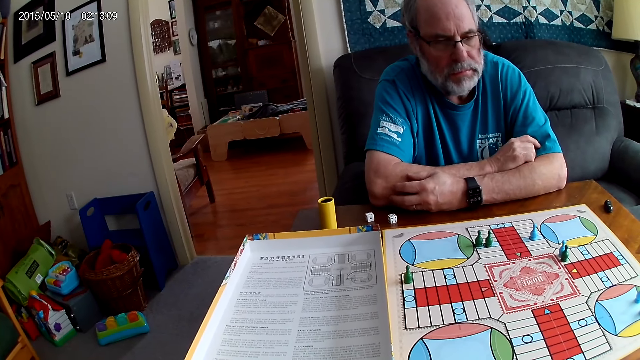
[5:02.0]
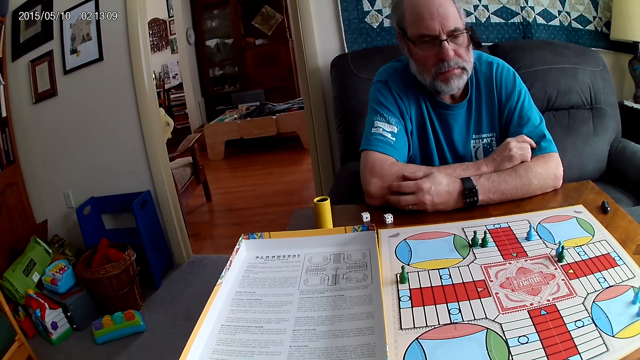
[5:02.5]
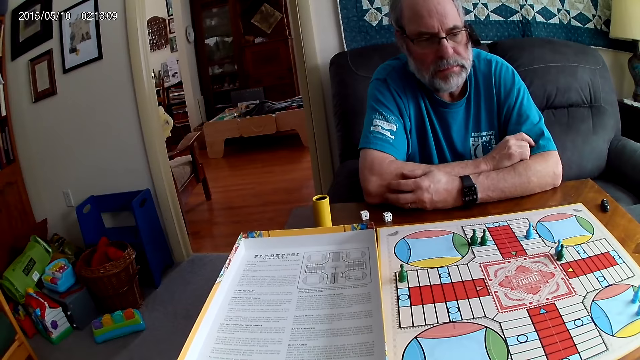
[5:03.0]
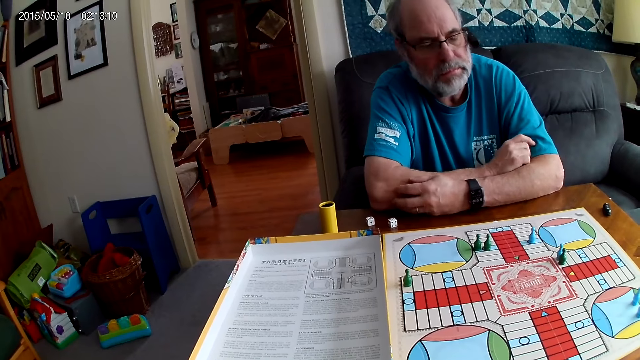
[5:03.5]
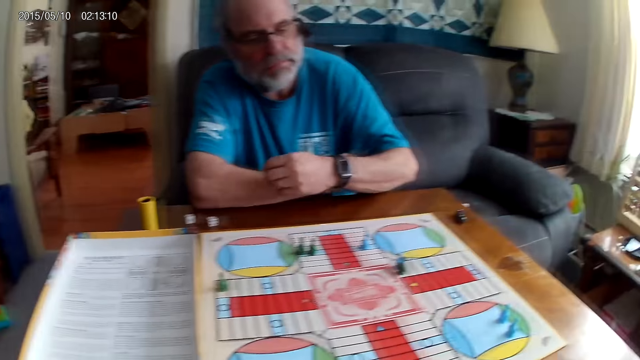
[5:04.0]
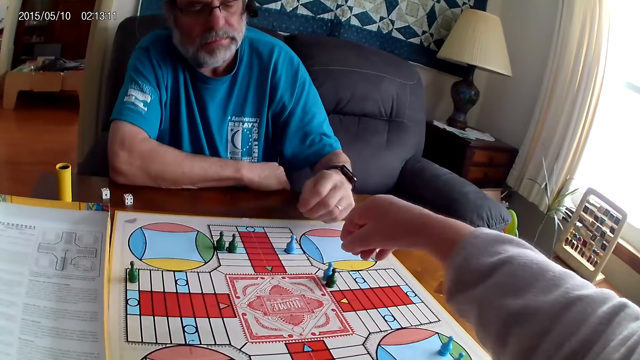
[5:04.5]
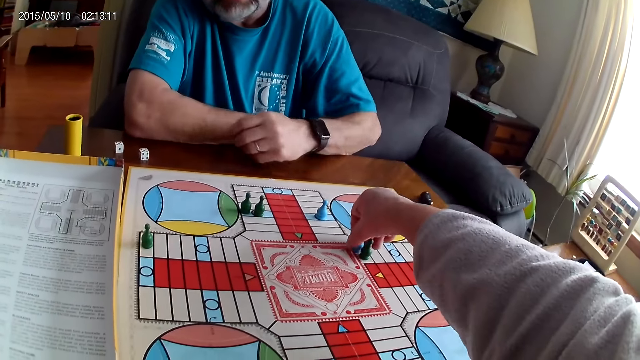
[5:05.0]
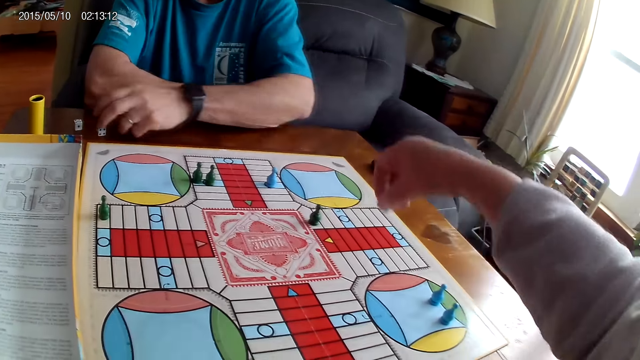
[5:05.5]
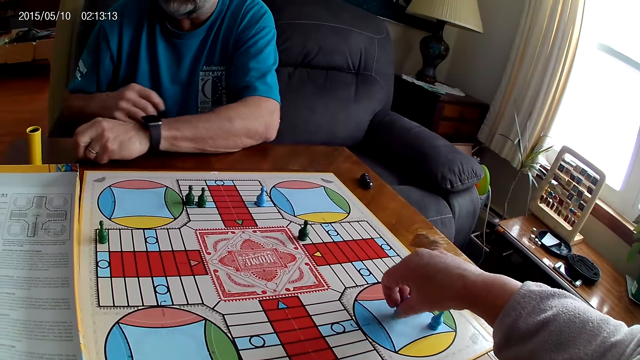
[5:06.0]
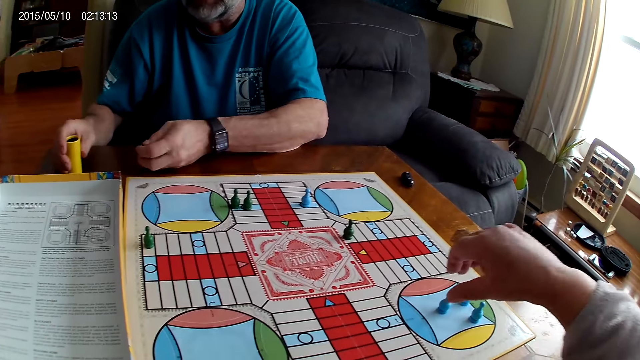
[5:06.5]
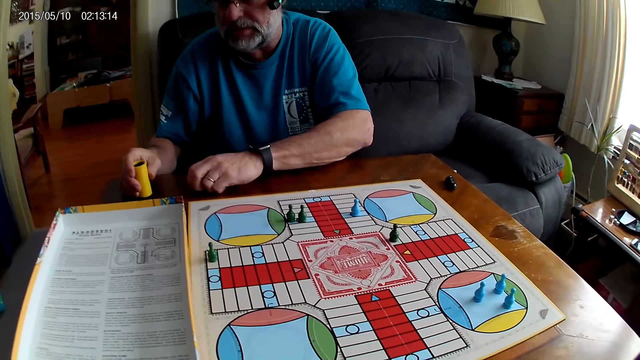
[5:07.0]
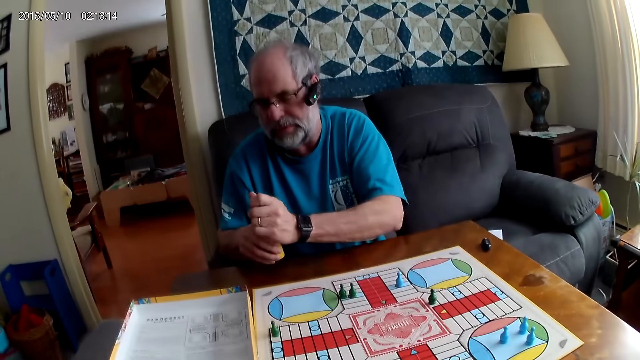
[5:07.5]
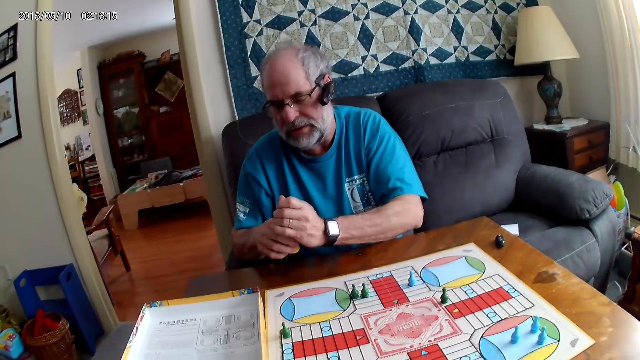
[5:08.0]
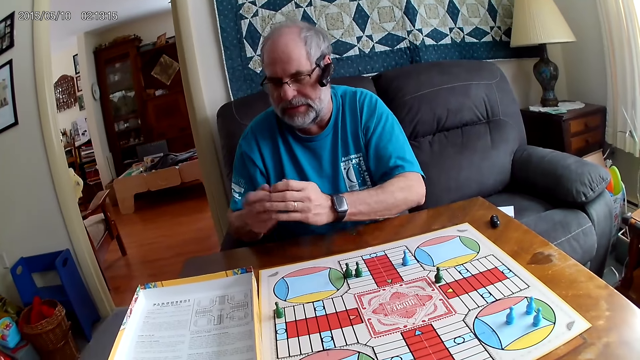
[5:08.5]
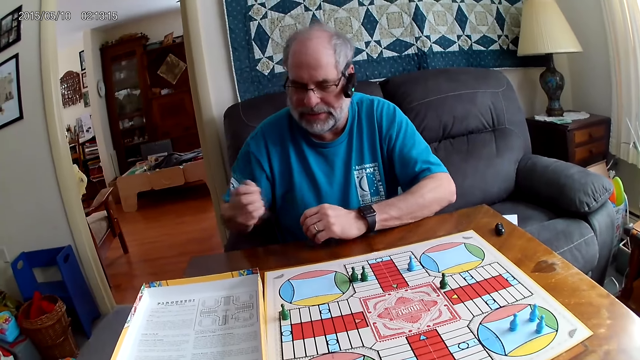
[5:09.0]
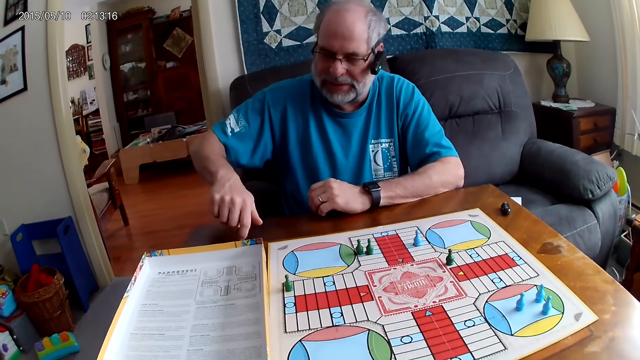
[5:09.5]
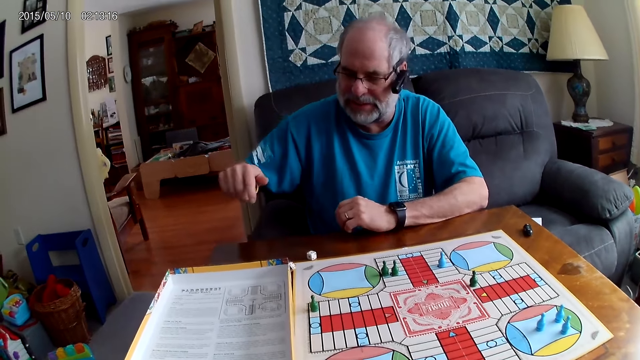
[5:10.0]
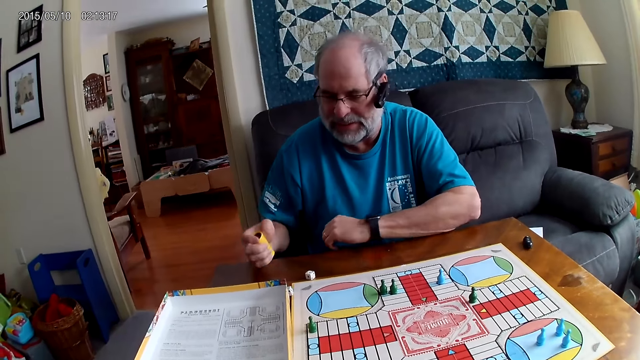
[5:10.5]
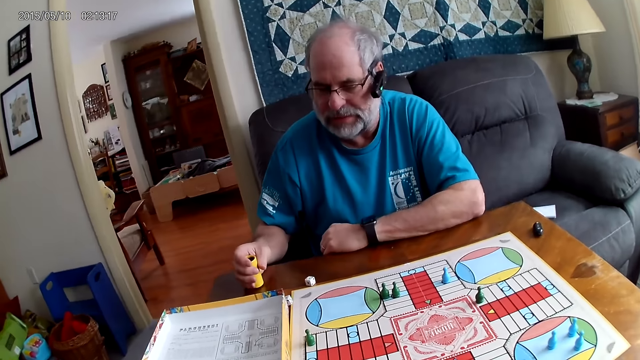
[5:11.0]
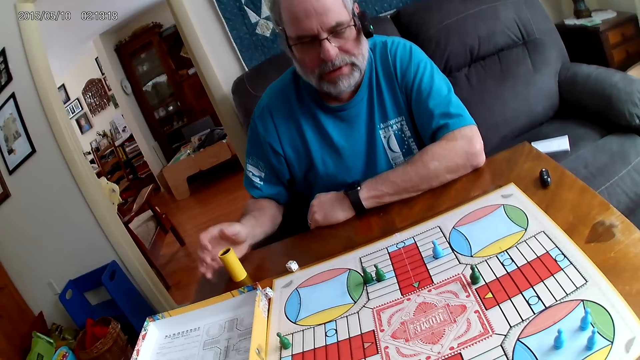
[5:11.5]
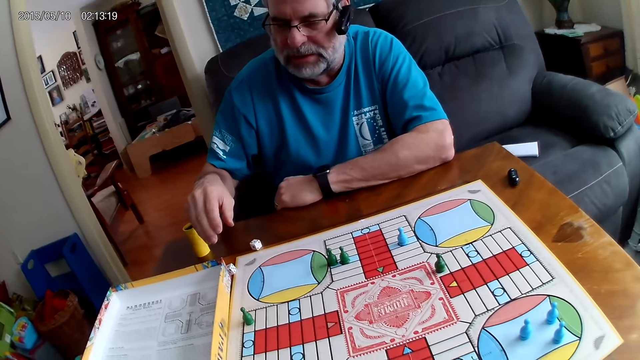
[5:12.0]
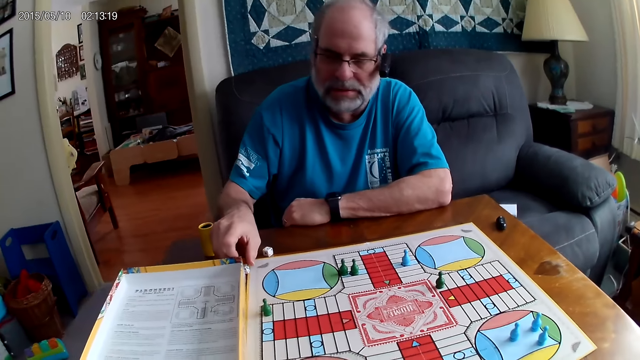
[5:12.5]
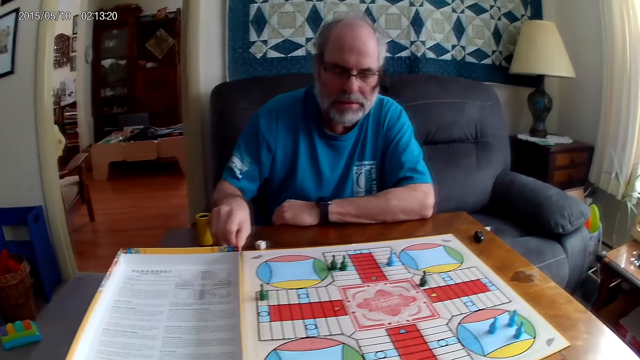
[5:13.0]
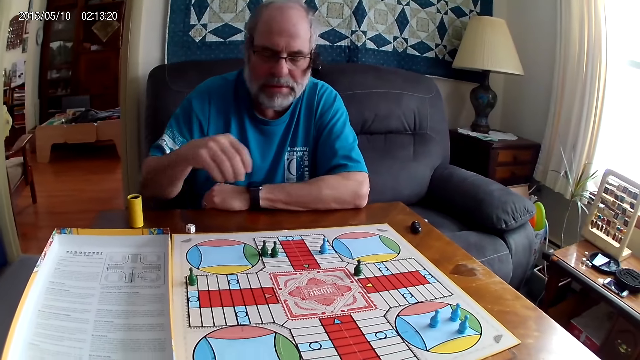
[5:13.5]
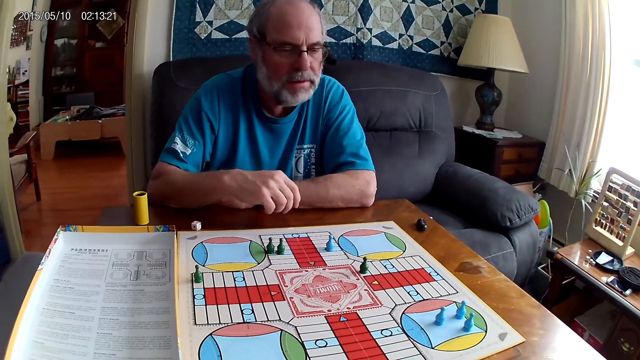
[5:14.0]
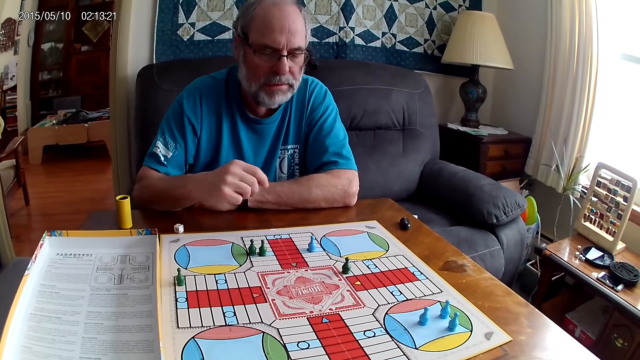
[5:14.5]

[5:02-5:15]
The camera wearer picks up the token. She repositions a blue pawn on the Ludo board with her right hand. She places the token aside. A man picks up the dice on the table with his left hand. He holds the dice cup. He puts the dice in the container or dice cup with his left hand. He shuffles the dice in the container with his right hand. The camera wearer speaks to the man. The man pours the dice on the table with his right hand. He positions the dice cup aside. He moves the dice. He touches a die on the table with his right hand.

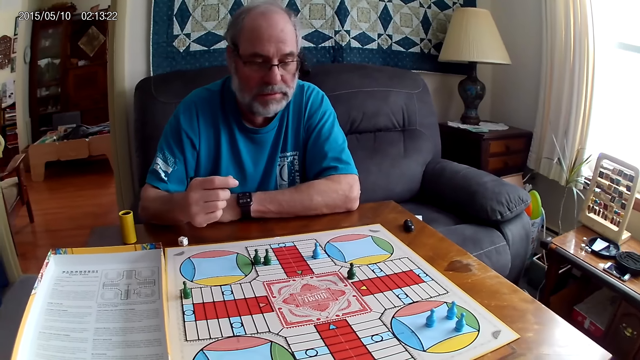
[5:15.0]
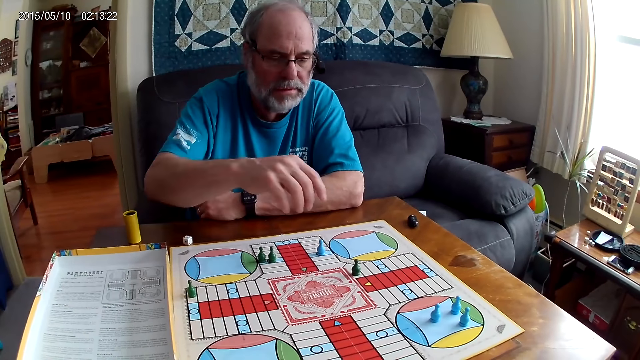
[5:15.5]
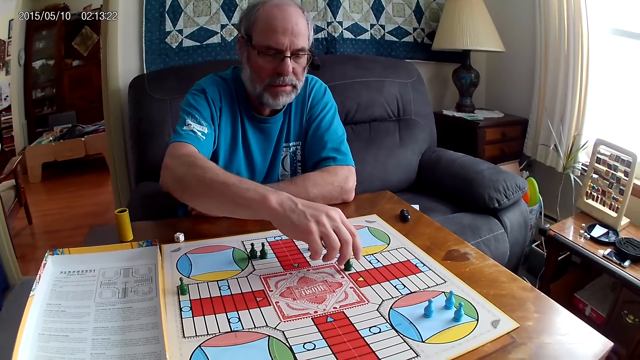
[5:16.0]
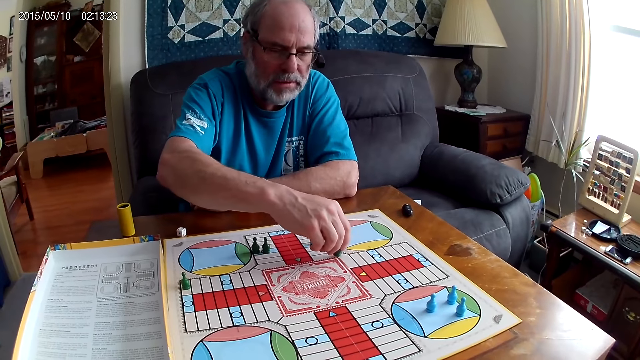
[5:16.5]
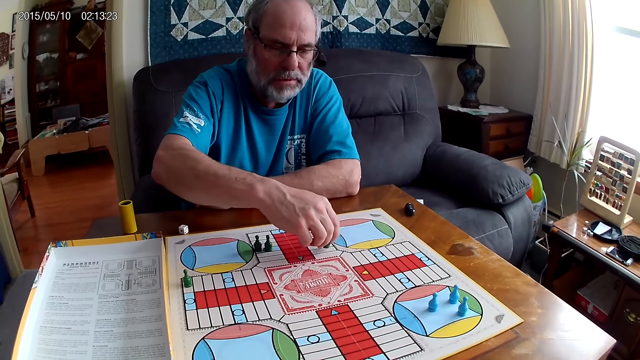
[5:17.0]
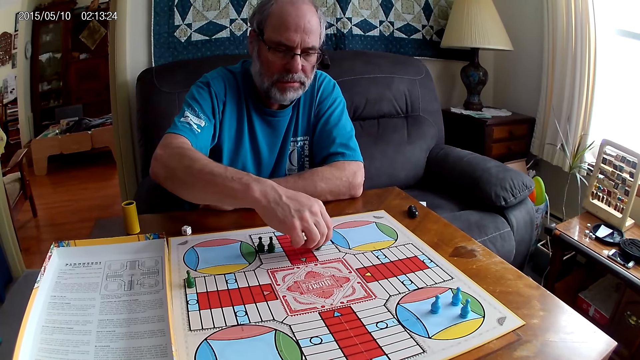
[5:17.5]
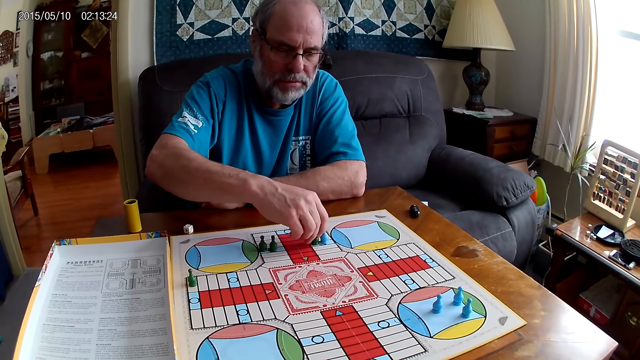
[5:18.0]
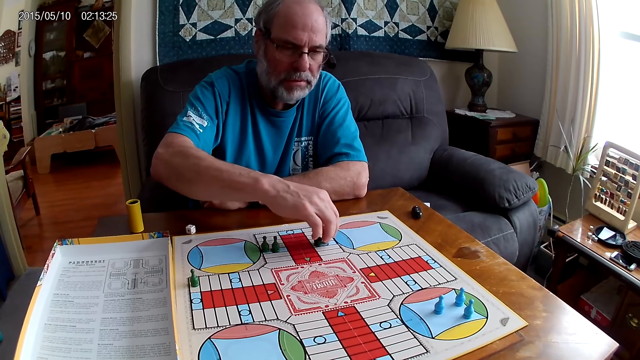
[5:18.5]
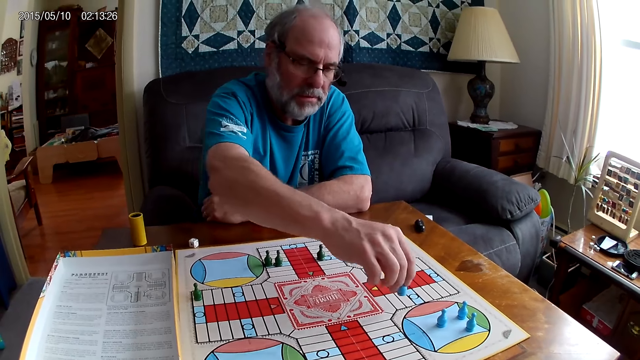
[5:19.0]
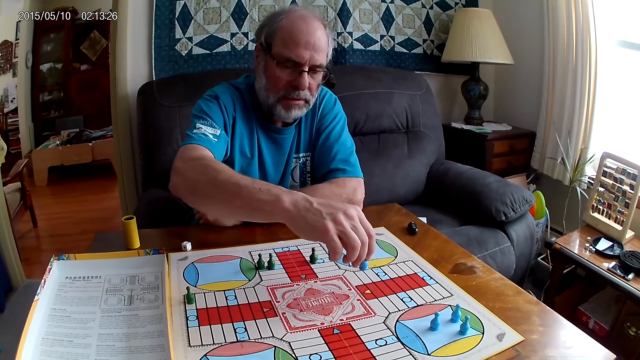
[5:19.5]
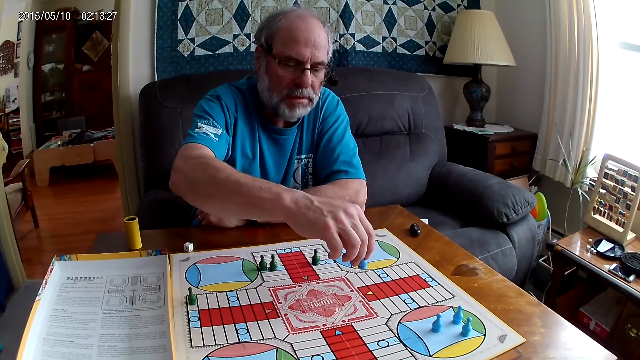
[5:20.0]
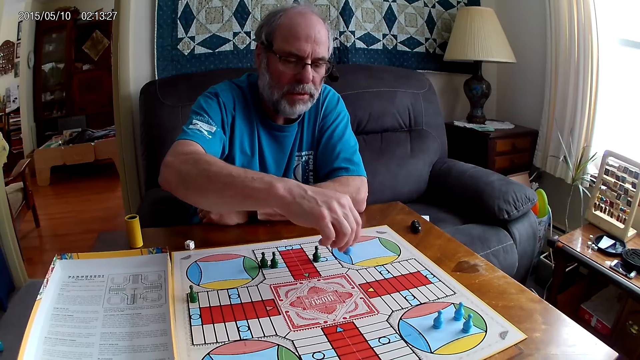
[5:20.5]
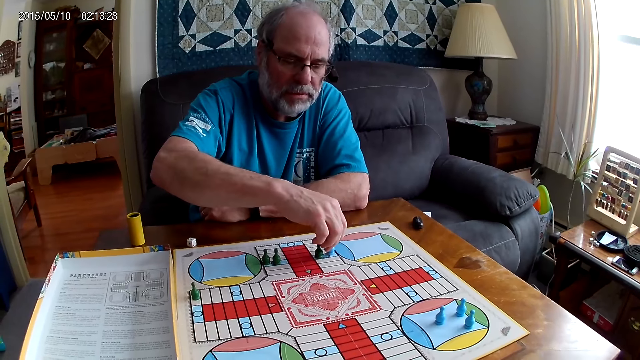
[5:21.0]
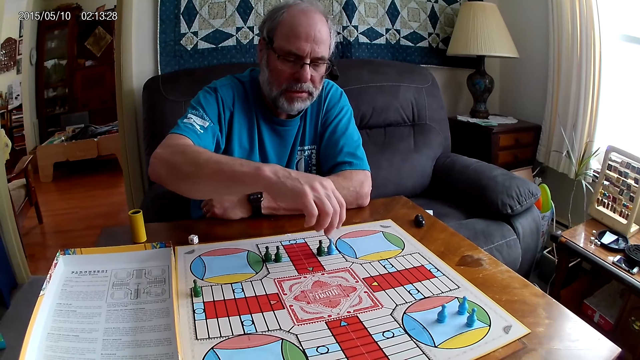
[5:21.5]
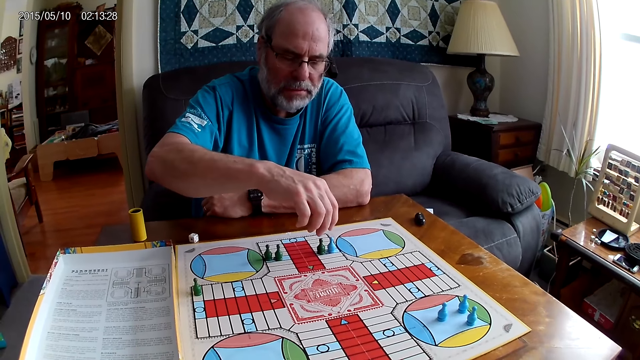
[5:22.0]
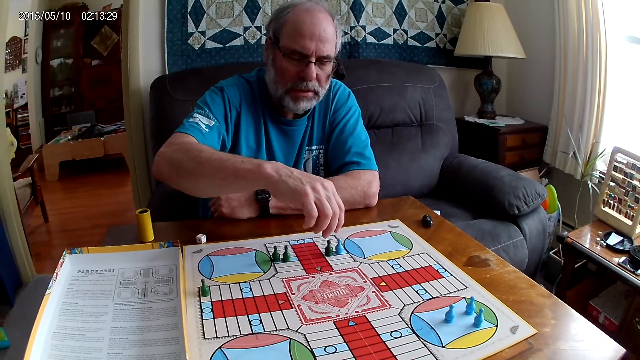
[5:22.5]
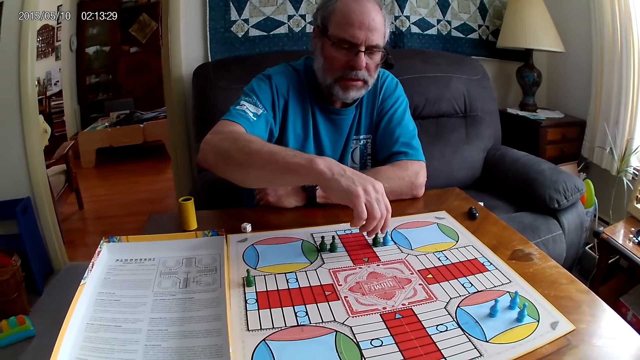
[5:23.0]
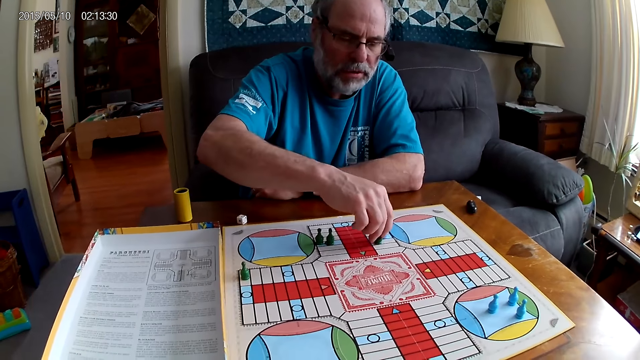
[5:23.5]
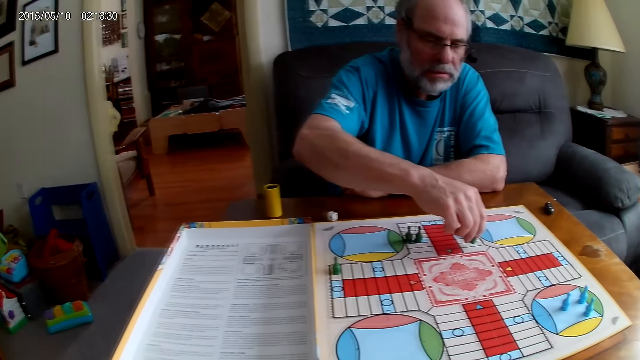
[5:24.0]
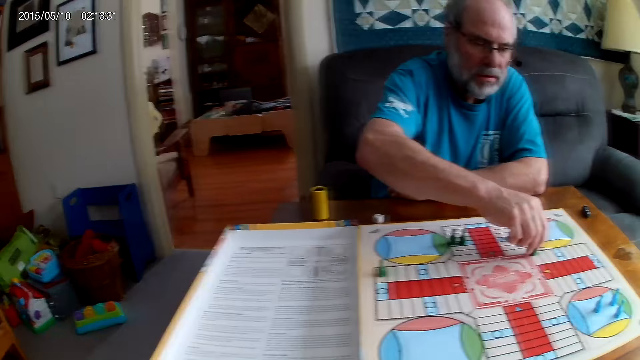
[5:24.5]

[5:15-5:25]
A man moves the green pawn or token through some cells on the Ludo board with his right hand. He picks a blue pawn from the Ludo board with his right hand. The camera wearer converses with the man. The man returns the blue pawn back to its position. The man responds to the camera wearer. He places down the token. The camera wearer converses with the man. The man moves the green pawn through some cells on the Ludo board with his right hand.
